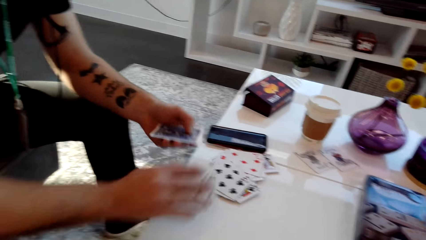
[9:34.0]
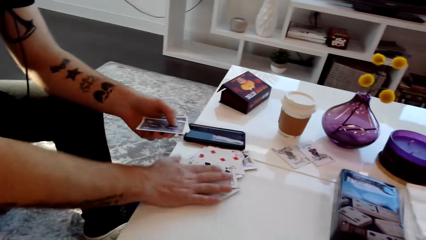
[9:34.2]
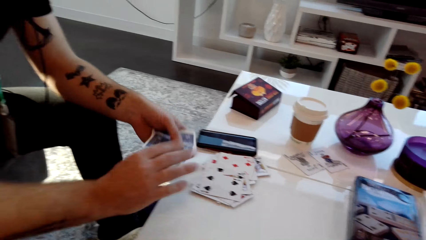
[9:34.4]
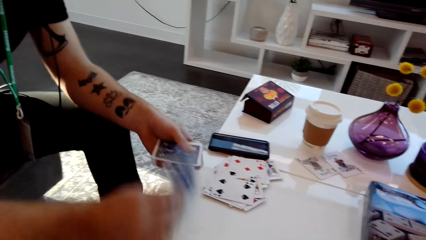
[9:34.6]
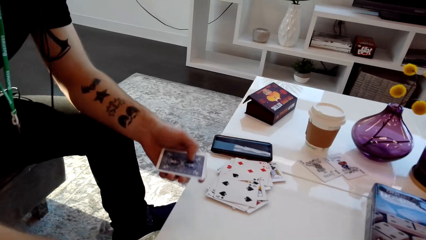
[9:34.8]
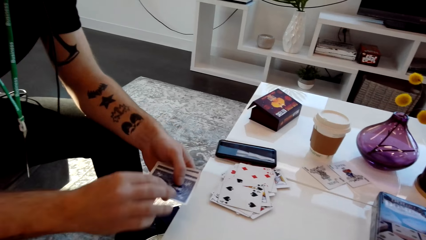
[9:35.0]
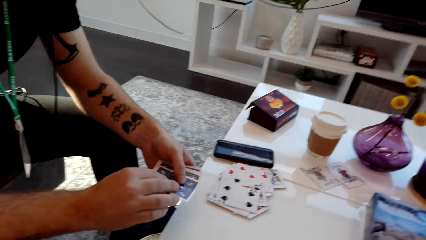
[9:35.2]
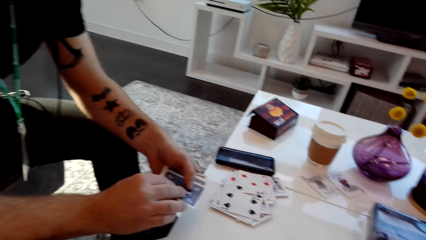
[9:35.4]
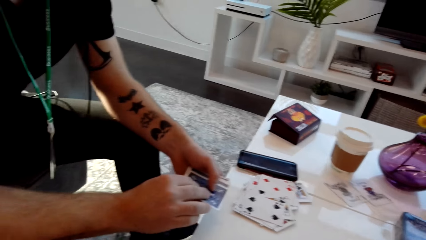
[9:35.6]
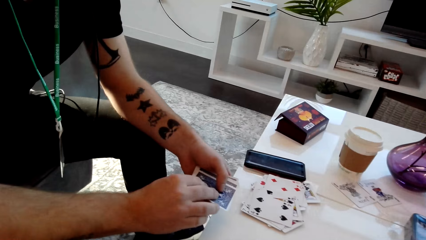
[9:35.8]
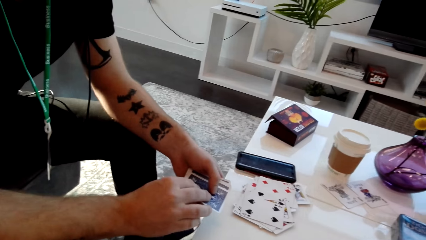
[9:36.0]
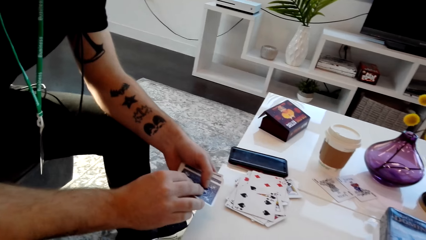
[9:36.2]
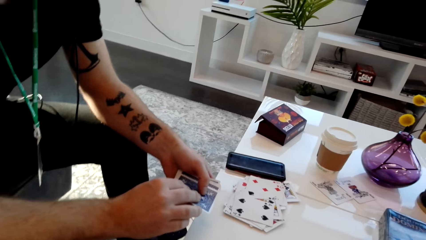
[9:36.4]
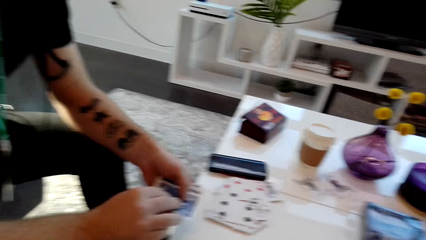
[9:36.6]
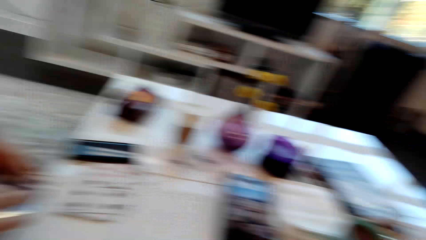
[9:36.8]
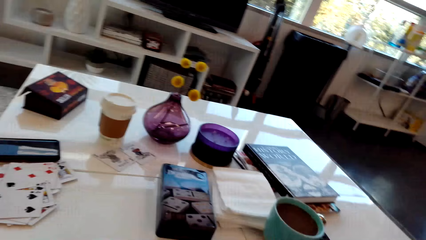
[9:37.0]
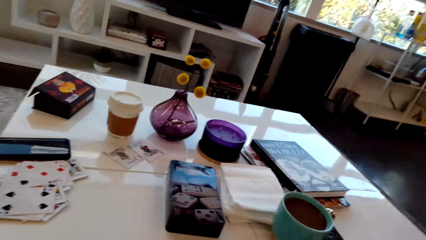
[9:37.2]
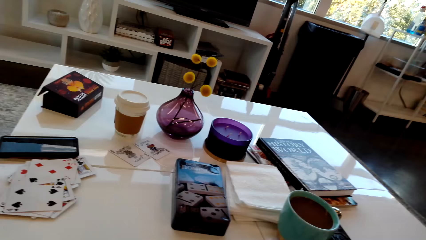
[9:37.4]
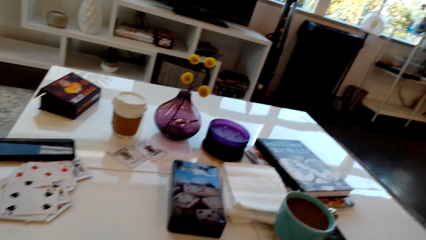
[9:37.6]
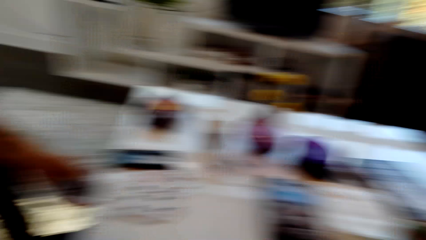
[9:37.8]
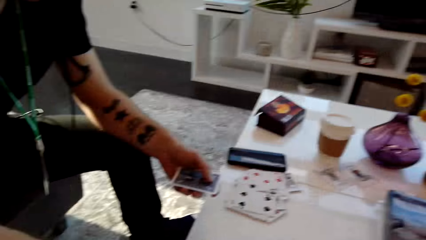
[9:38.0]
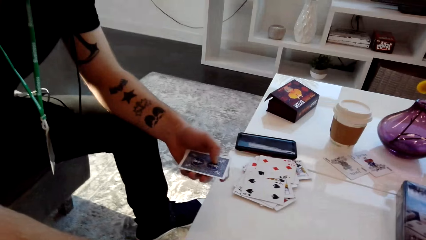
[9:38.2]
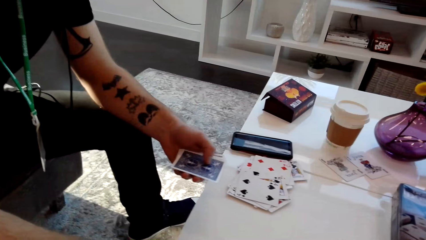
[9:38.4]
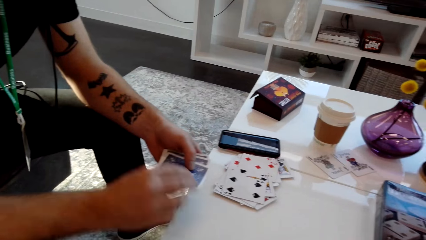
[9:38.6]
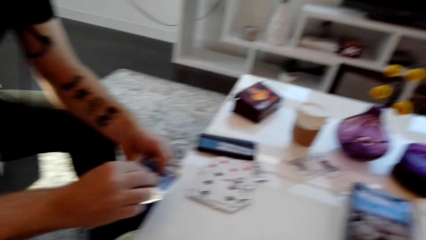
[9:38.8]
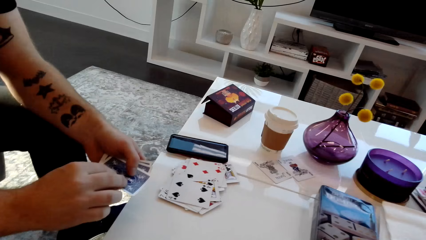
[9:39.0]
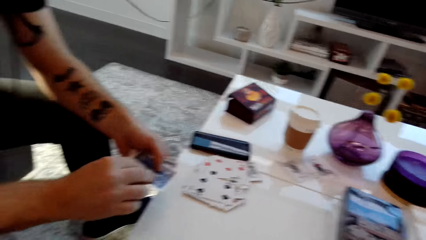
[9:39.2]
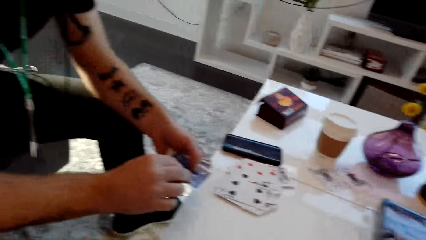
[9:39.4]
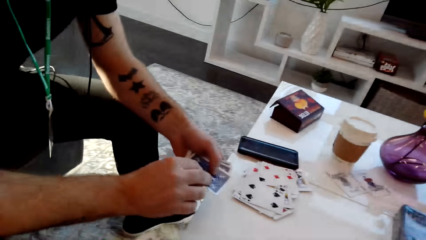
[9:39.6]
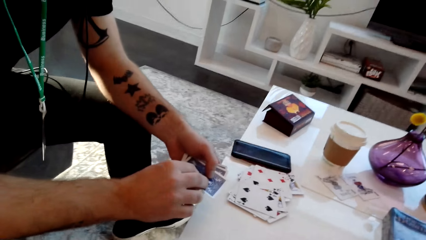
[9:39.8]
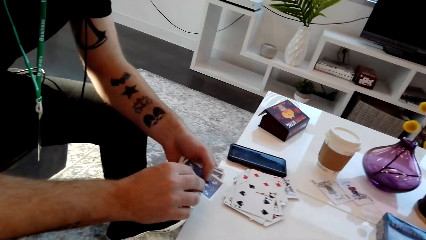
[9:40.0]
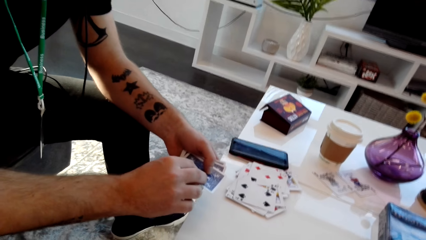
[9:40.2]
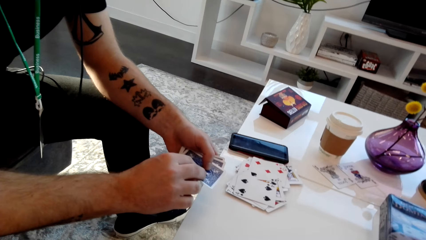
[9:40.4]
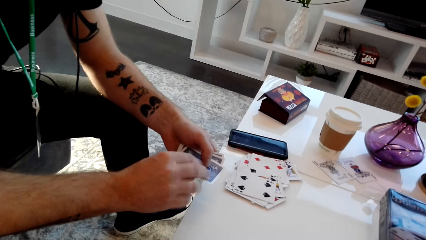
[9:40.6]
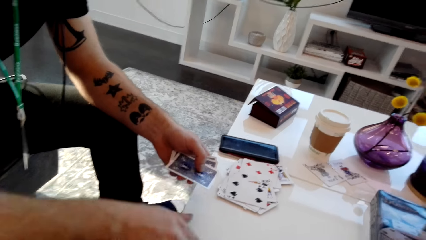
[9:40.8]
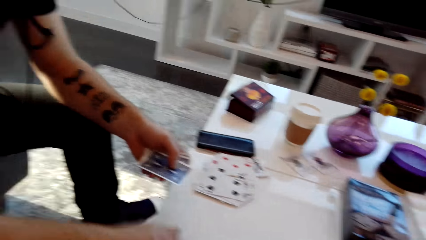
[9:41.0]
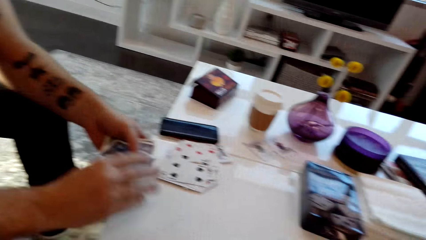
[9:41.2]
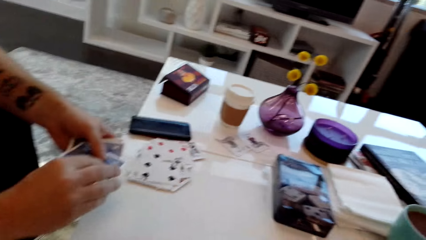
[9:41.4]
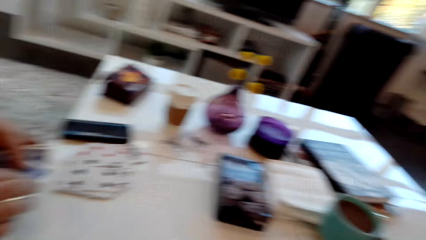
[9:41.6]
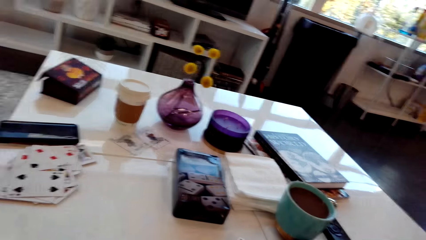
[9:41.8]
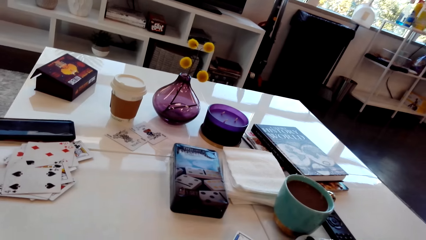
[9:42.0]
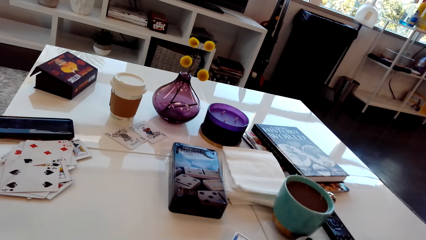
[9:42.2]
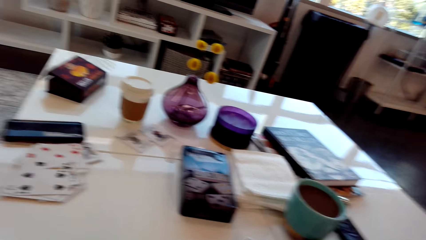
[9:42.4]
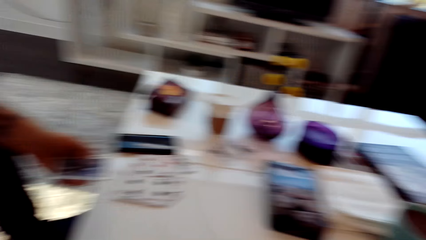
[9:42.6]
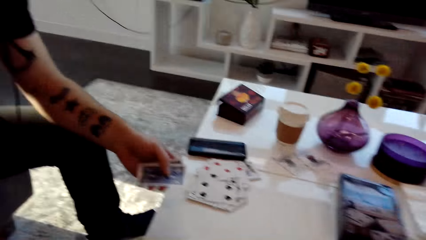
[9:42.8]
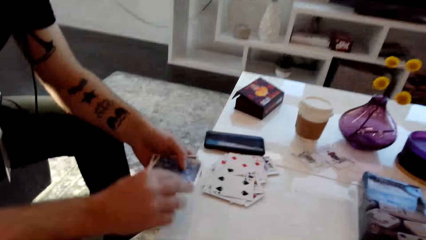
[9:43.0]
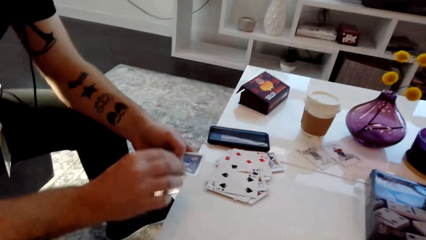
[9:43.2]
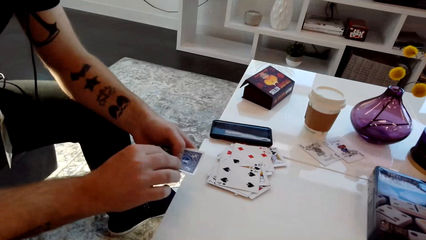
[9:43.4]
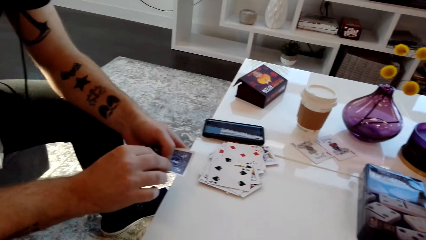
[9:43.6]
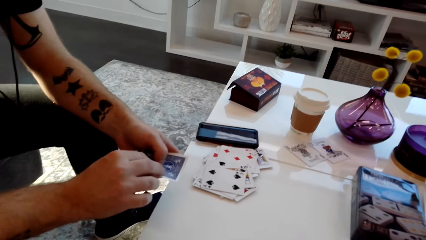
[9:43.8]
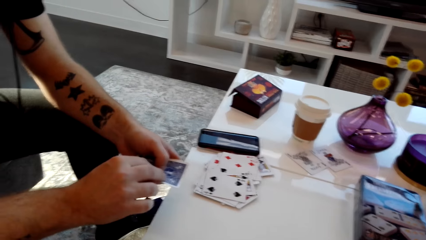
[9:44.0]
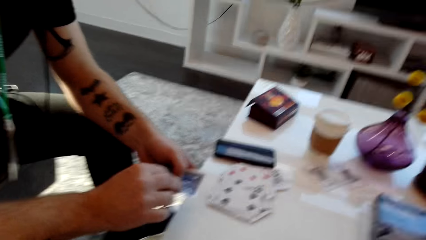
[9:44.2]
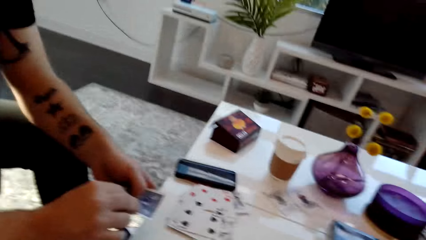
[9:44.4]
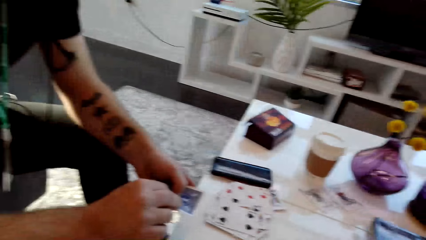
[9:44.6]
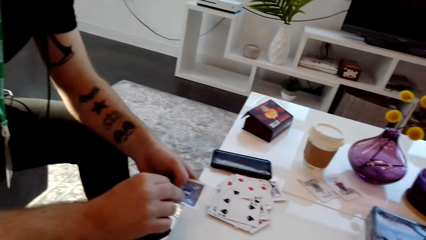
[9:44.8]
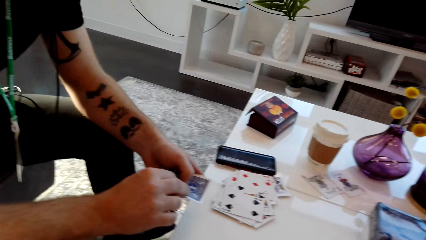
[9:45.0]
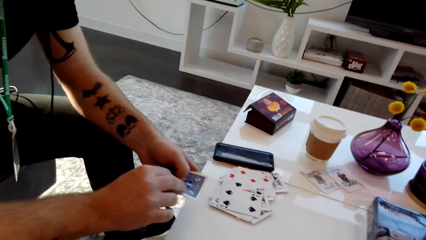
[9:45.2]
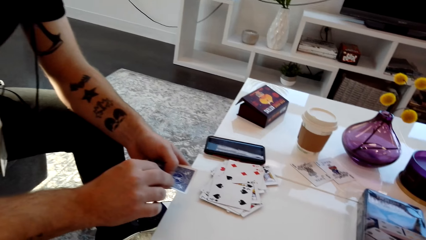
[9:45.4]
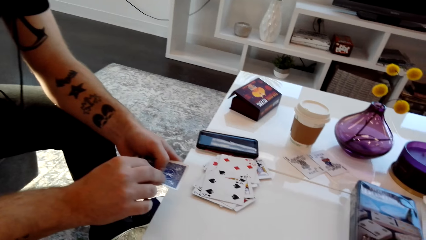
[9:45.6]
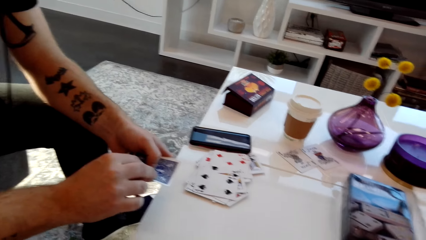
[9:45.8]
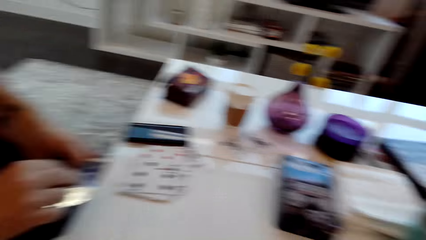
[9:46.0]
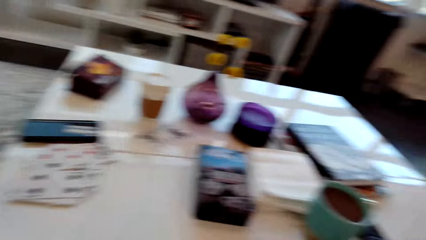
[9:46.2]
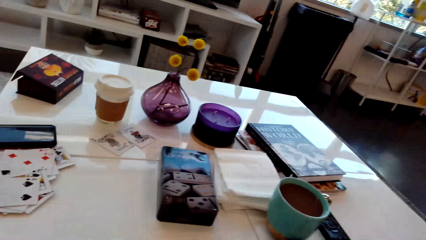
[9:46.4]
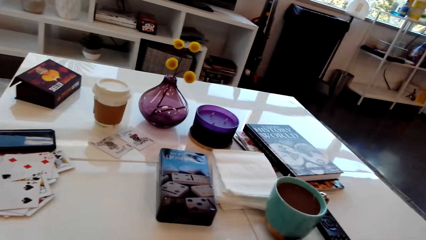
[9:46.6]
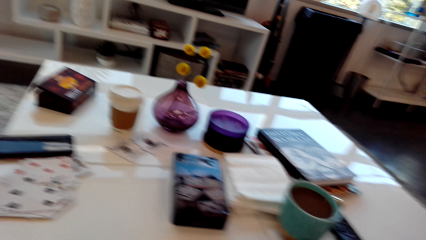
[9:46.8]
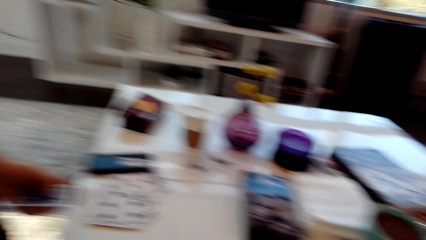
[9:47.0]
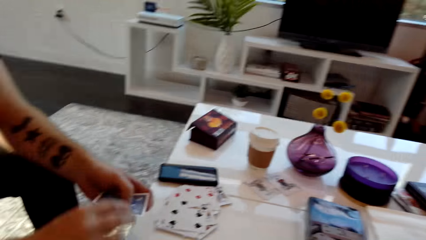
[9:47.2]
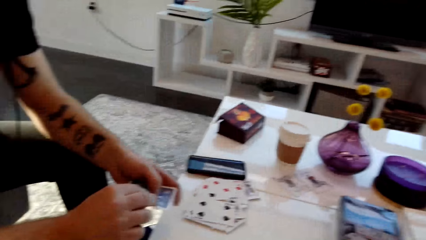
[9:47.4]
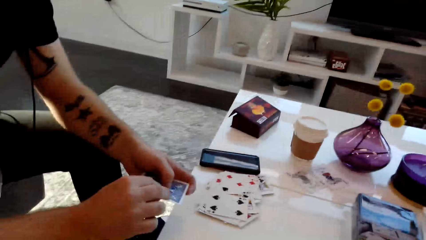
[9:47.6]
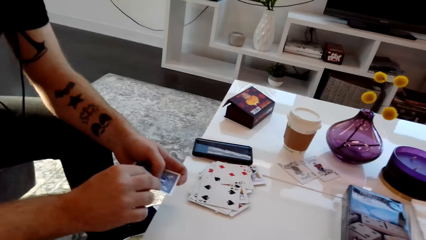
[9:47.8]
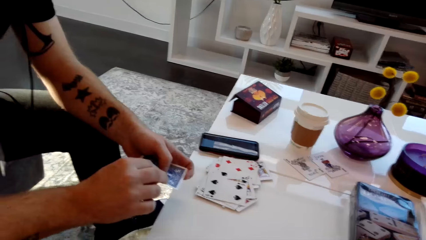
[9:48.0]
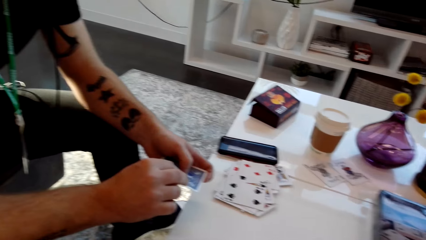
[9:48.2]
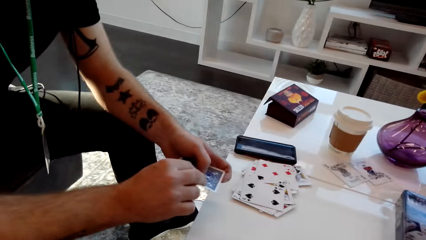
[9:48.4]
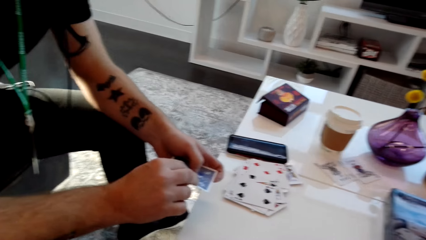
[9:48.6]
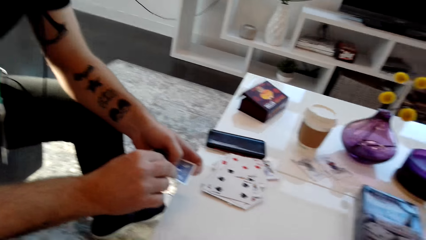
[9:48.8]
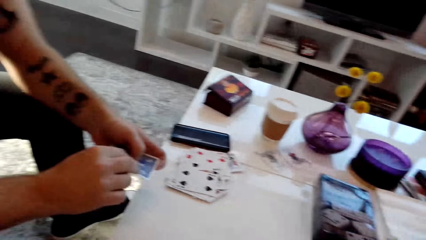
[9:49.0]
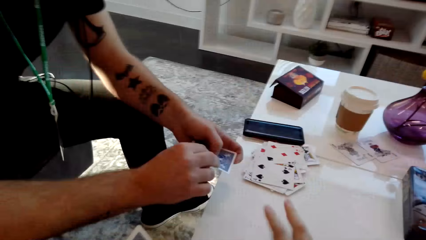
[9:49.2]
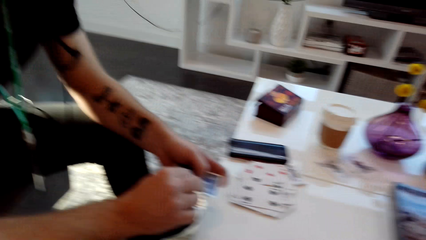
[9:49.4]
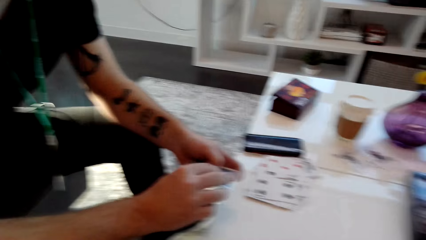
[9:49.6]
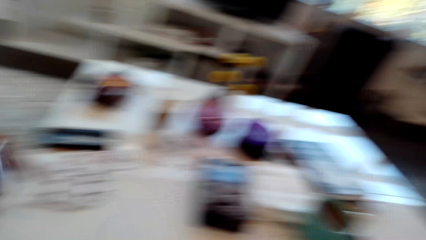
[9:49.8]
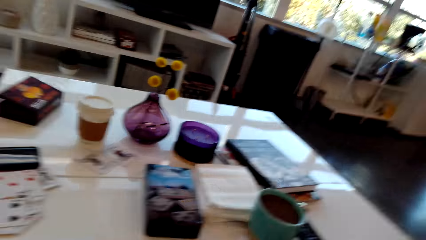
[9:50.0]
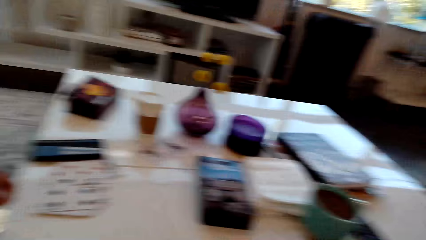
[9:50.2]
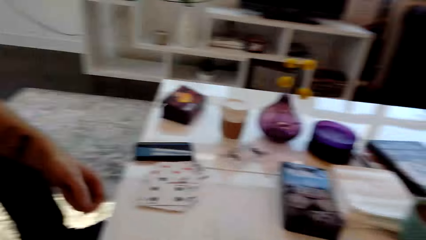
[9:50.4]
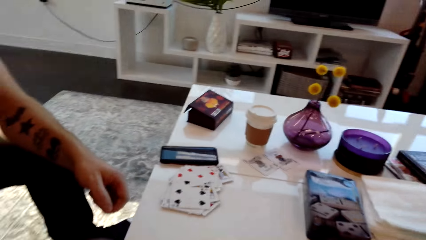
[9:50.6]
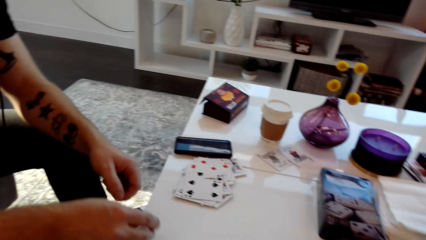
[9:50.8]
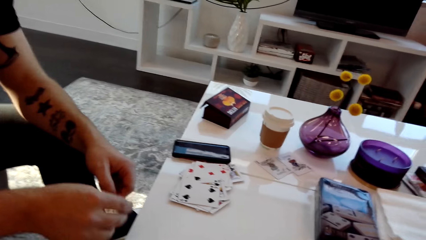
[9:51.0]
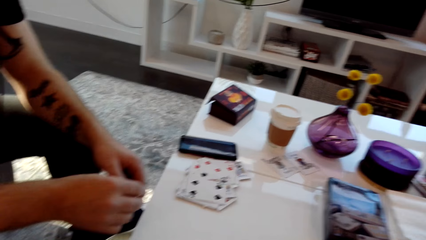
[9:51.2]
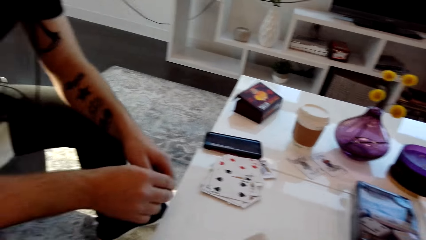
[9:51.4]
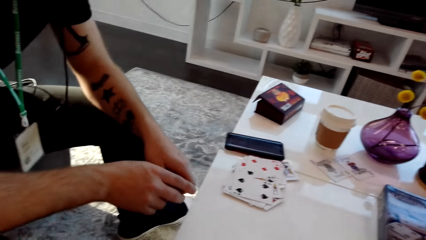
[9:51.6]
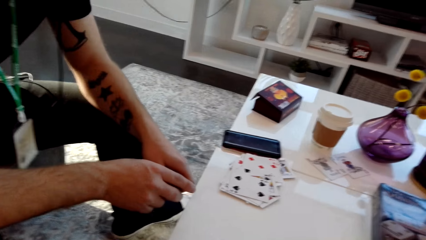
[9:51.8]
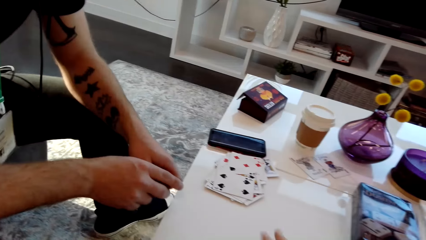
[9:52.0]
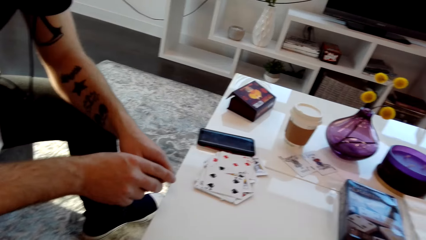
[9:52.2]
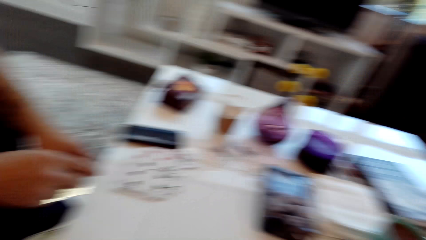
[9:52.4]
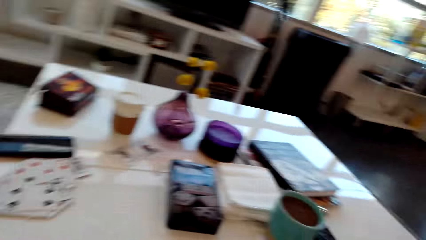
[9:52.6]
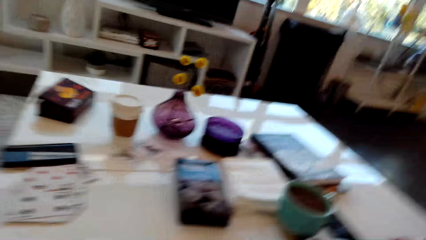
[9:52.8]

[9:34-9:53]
A man picks up the playing card. He places the playing card on the table. He puts the card on the table. He moves the playing cards on the table. He places the playing card on the table.
